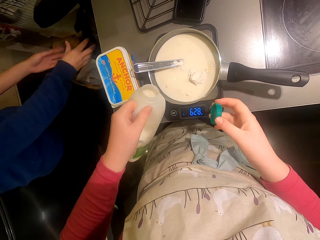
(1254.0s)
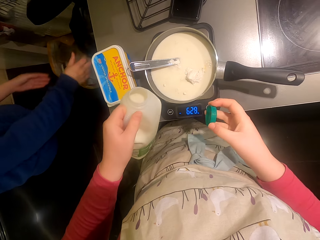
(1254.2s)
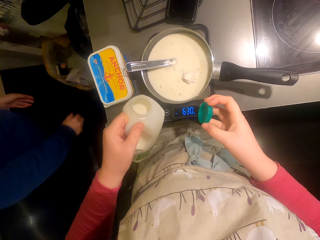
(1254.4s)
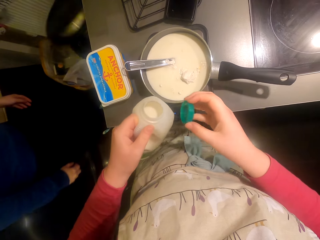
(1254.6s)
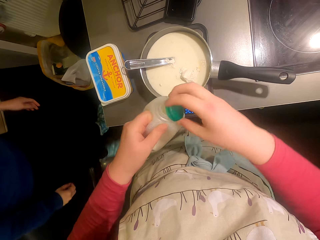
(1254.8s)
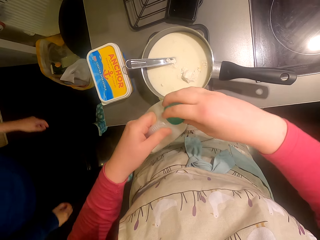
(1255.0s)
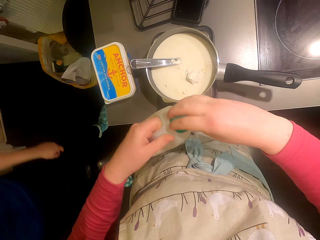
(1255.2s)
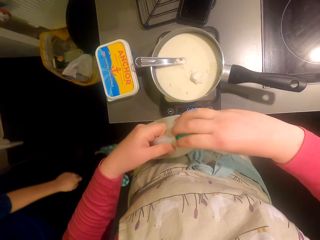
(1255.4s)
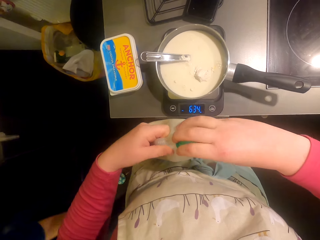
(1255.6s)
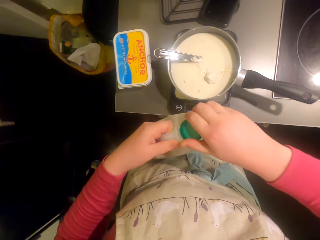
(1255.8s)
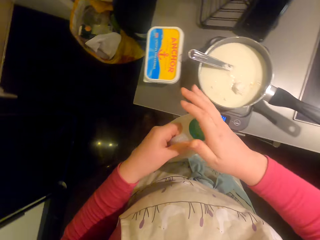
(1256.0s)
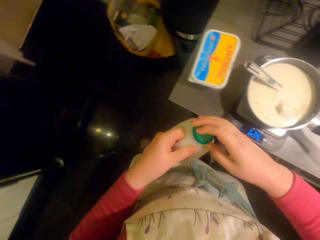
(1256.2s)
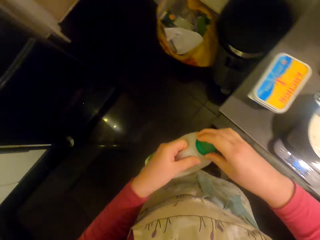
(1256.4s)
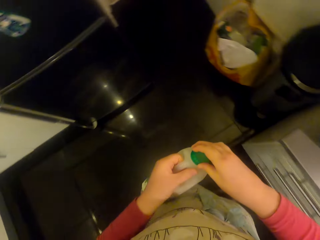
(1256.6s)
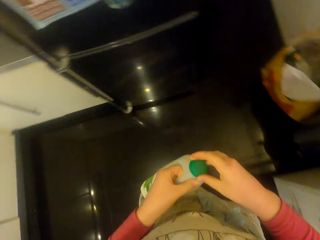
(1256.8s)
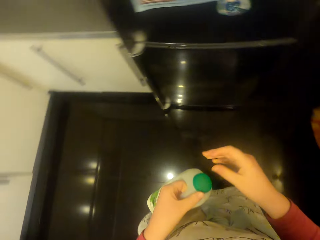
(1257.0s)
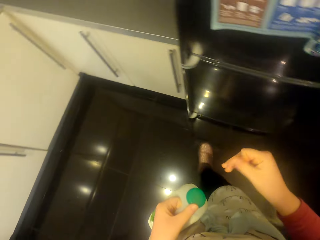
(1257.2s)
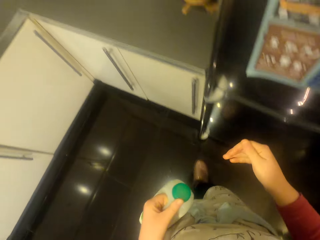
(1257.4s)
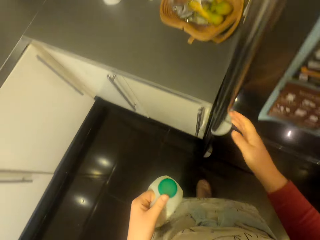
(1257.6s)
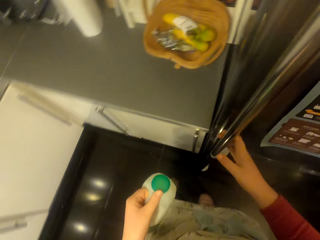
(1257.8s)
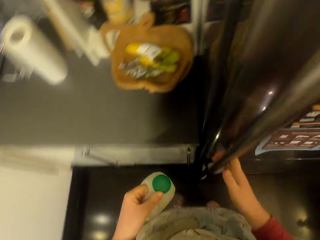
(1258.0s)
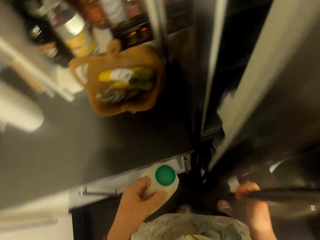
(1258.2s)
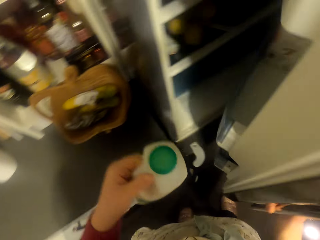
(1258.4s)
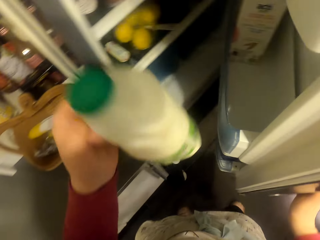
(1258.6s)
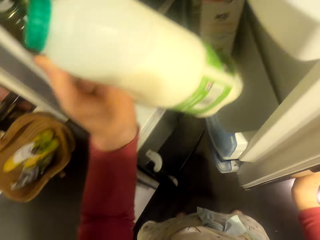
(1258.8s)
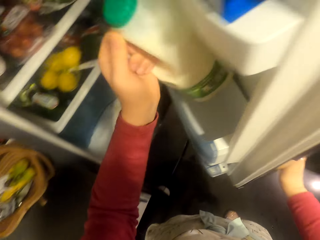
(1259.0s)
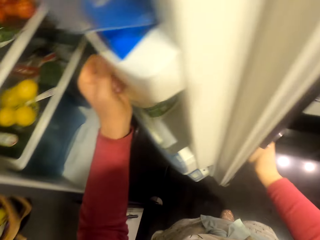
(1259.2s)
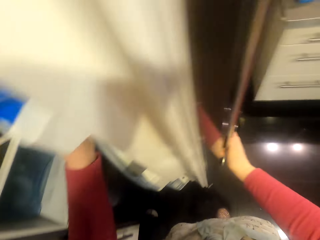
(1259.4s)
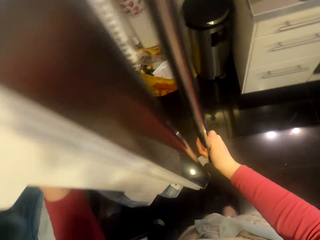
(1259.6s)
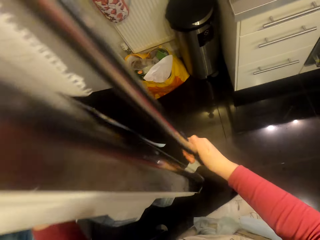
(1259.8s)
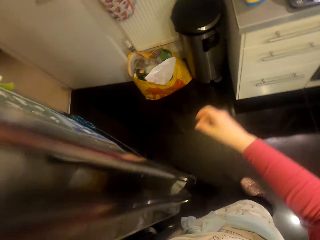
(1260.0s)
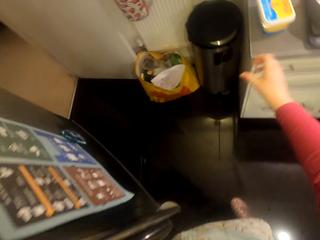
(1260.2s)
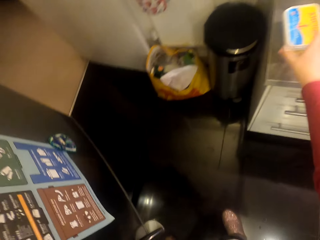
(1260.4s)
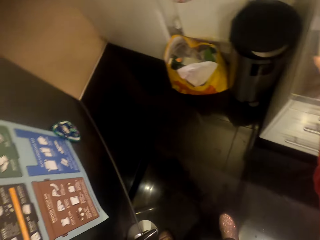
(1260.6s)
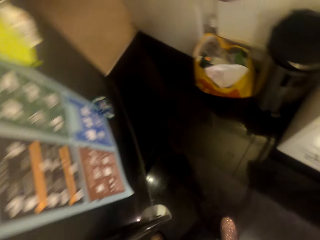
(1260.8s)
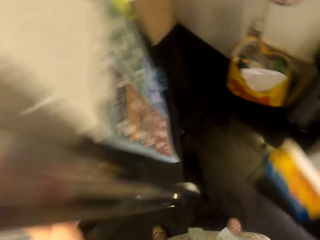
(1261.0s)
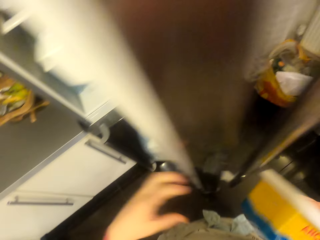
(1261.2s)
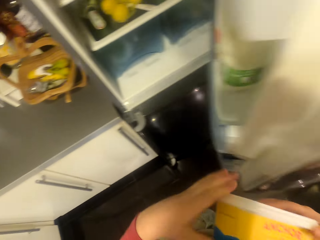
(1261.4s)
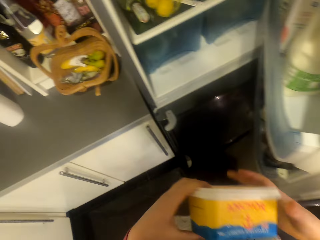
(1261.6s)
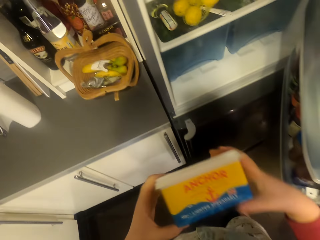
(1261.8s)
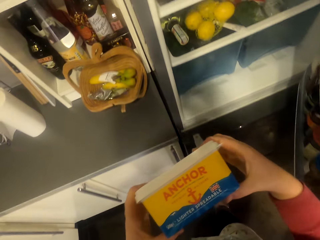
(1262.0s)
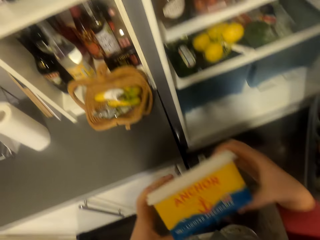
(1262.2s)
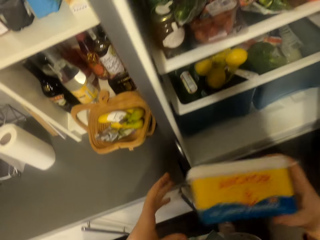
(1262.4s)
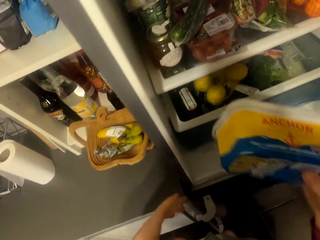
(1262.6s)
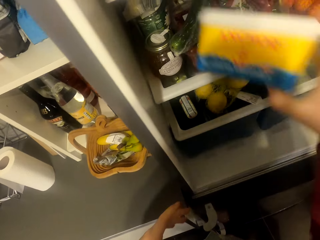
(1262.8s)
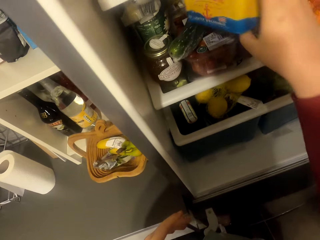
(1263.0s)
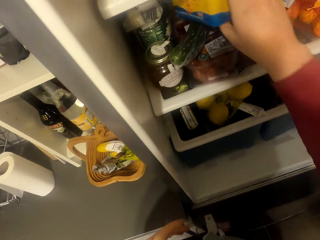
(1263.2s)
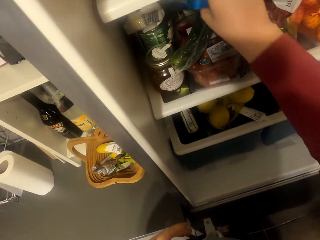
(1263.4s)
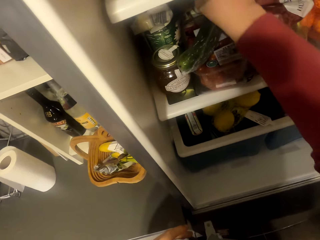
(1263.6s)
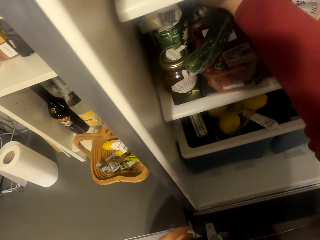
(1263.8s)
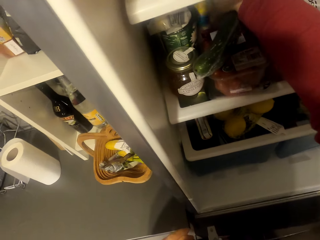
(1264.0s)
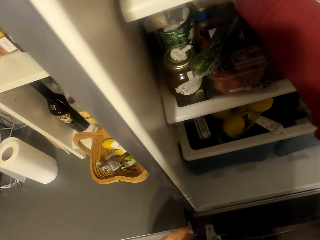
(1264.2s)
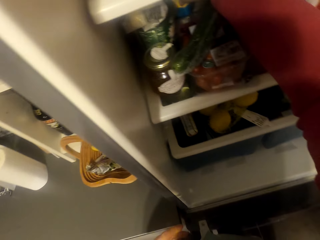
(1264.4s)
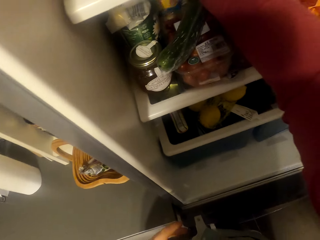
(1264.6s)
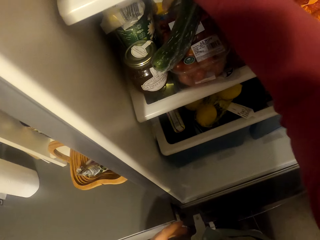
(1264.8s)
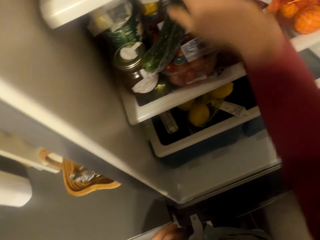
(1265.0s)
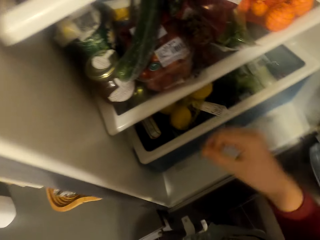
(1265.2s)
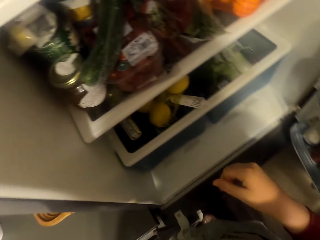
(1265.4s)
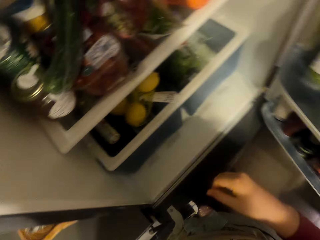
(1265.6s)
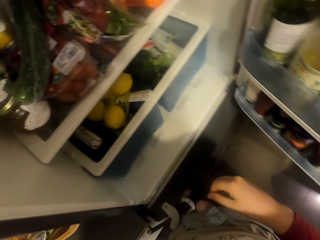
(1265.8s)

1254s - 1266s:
A person throws something in the bin. The camera wearer covers the container. They walk around the room. They open the fridge. They put the milk in the fridge. They pick the margarine. They walk around the room. They put the margarine in the fridge.

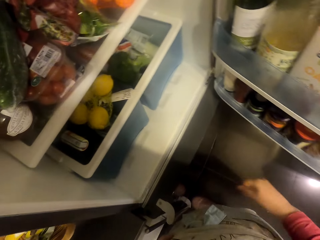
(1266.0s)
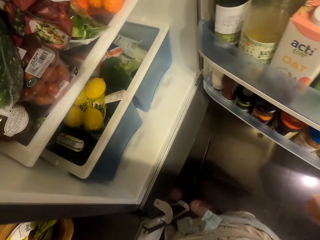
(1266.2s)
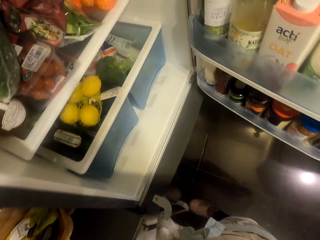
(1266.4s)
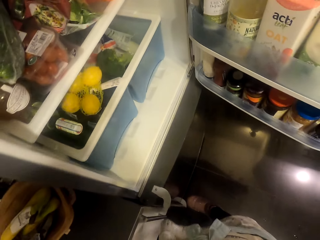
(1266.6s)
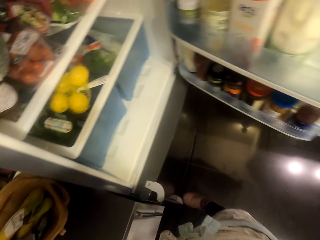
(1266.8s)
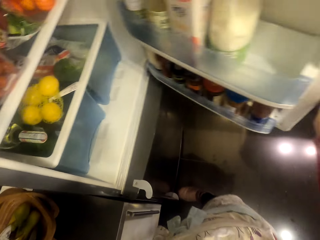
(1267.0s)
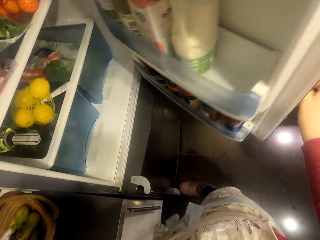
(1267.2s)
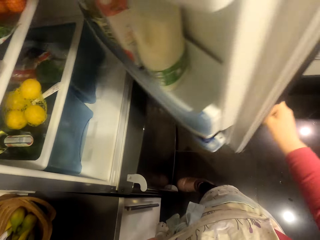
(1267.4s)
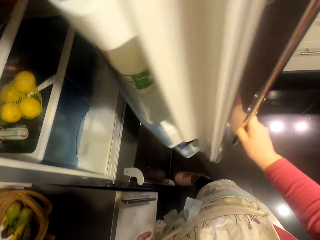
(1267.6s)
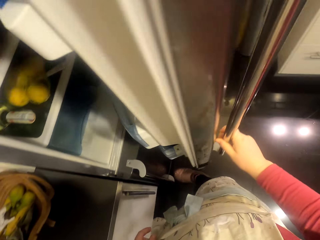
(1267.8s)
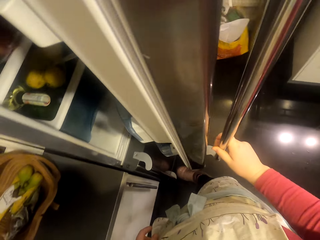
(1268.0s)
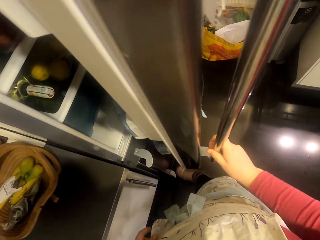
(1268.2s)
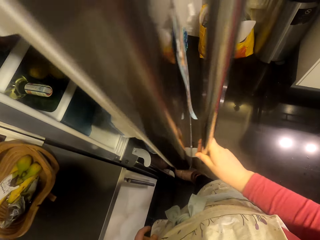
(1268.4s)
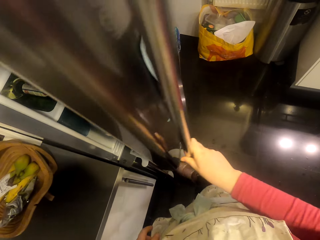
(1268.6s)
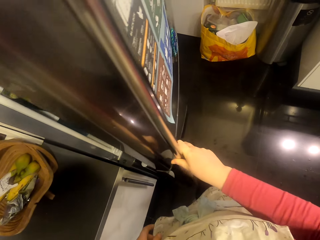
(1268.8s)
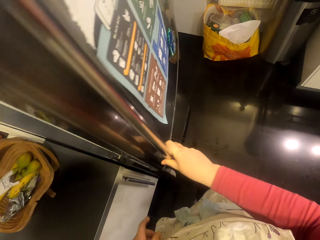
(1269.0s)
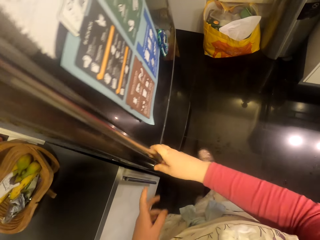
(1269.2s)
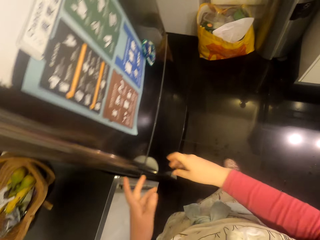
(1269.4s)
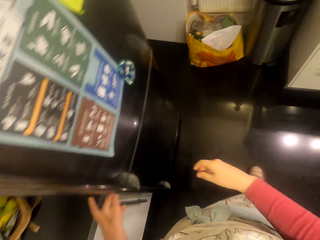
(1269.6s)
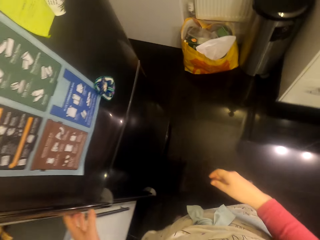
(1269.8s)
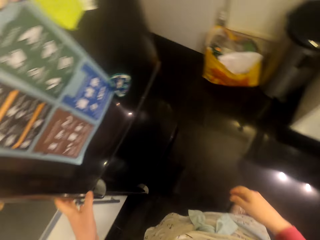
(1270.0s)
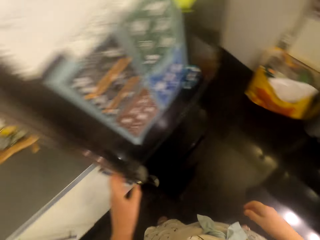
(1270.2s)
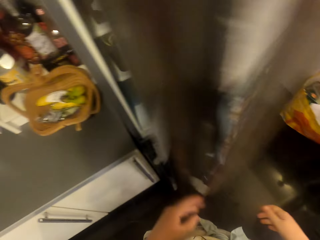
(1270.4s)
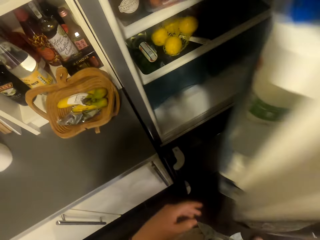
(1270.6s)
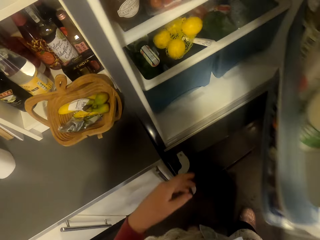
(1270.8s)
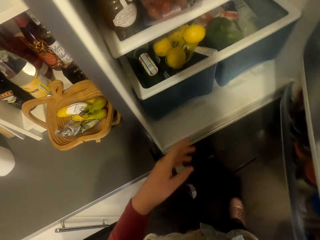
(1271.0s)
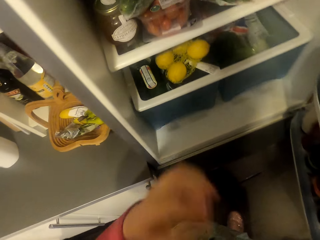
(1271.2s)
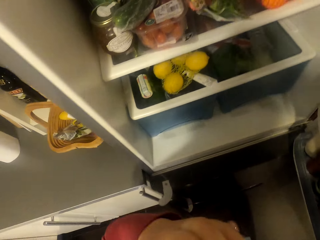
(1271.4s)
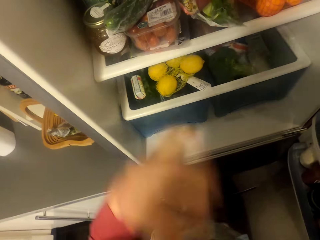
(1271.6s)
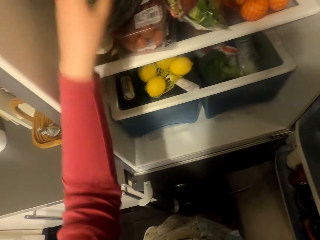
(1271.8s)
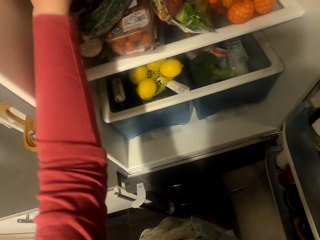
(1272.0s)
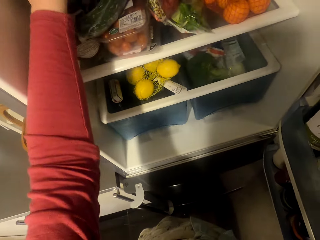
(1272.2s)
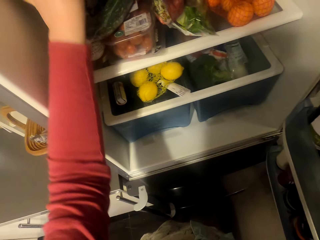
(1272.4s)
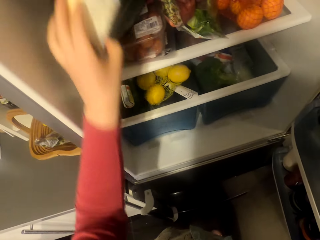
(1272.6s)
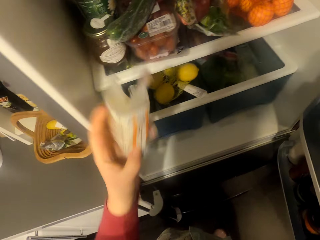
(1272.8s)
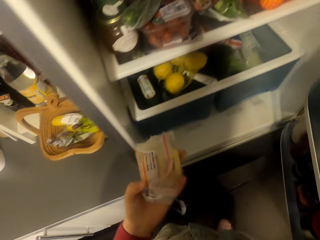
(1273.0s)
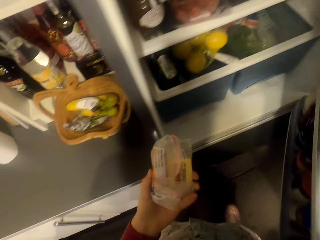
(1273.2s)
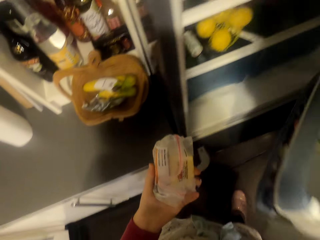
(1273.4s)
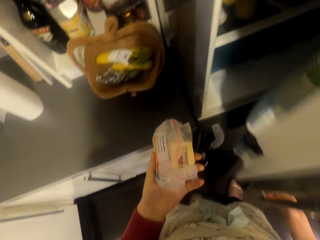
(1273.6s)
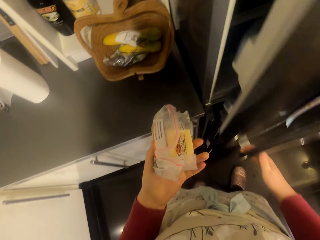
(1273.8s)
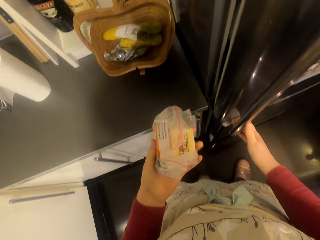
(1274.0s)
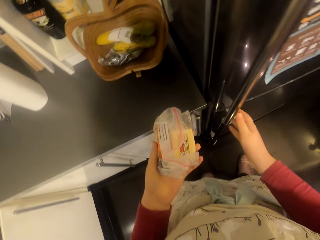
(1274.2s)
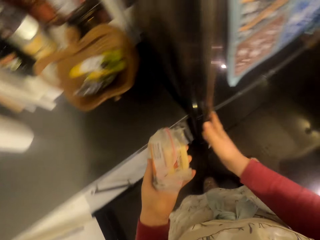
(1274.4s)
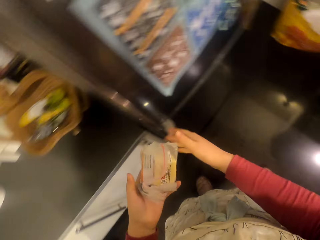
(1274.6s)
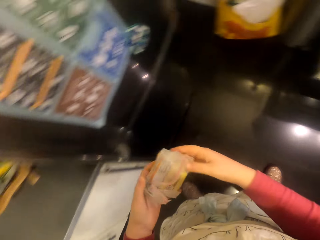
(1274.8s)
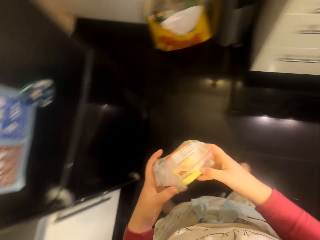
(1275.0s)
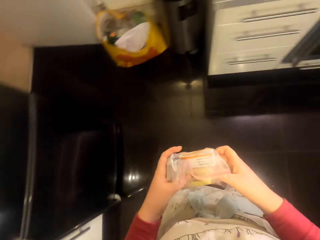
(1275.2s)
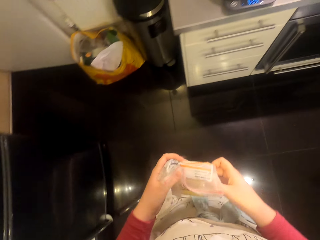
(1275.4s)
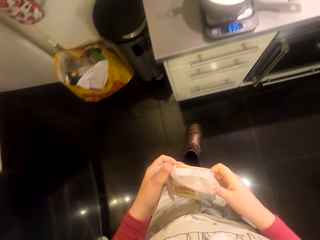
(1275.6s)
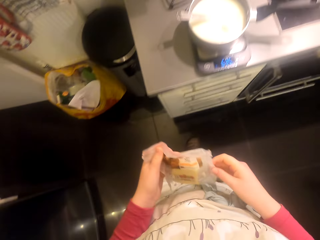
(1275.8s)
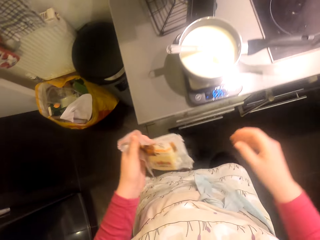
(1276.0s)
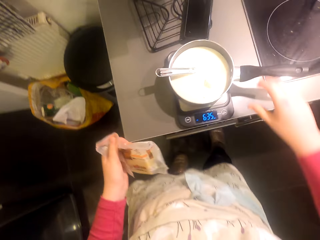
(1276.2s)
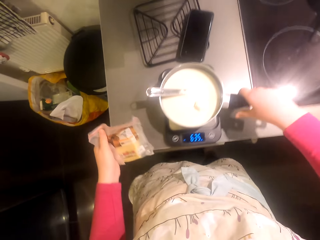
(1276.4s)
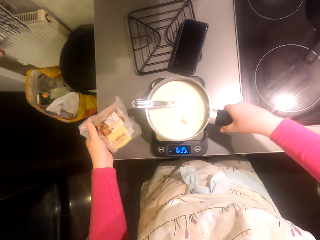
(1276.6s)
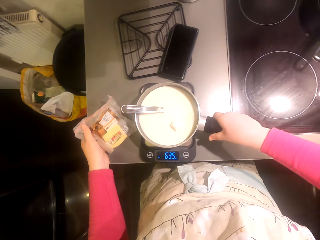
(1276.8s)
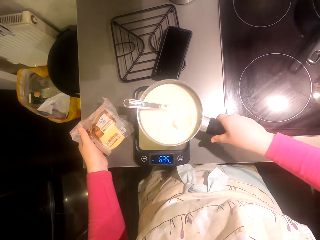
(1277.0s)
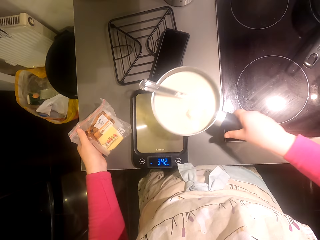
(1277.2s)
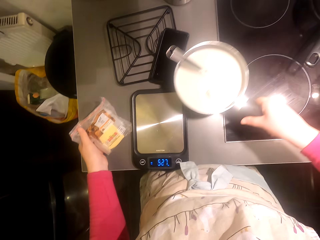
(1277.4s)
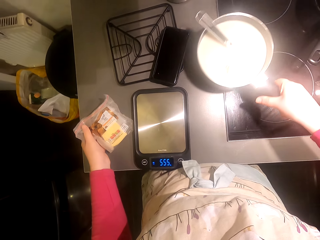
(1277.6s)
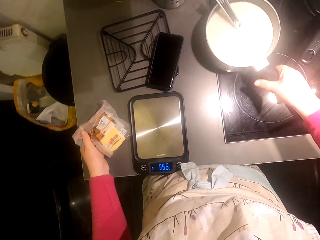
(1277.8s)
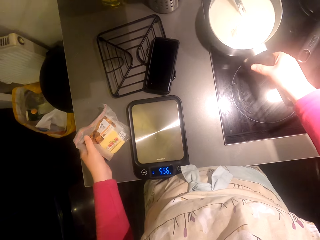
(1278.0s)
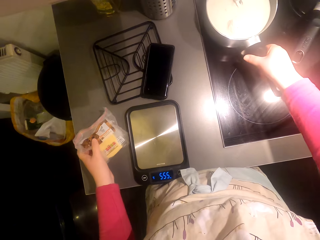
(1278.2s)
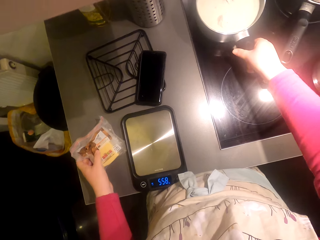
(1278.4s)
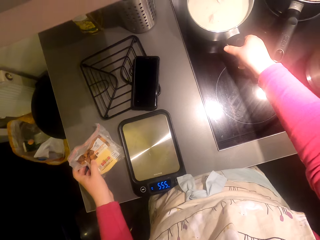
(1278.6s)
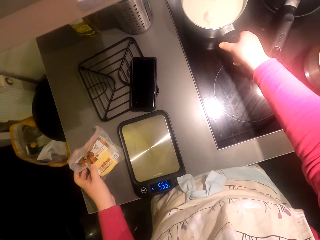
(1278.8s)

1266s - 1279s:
The camera wearer closes the fridge. They turn around the room. They open the fridge. They take the cheese from the fridge. They close the fridge. They walk around the room. They pick the pan.
